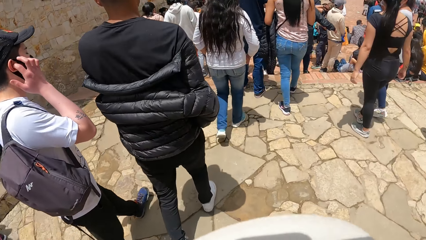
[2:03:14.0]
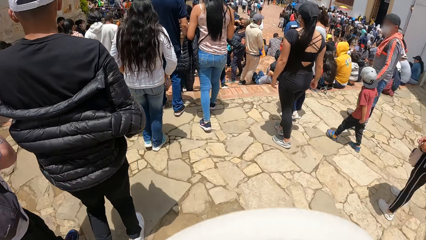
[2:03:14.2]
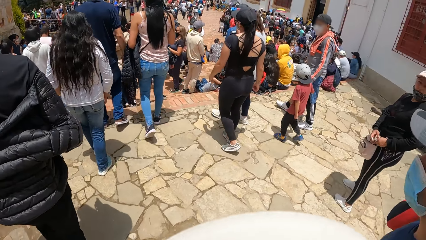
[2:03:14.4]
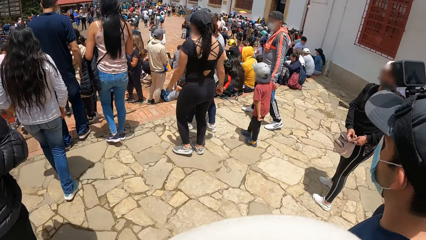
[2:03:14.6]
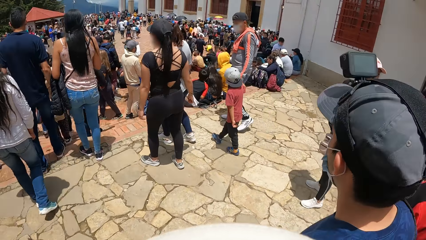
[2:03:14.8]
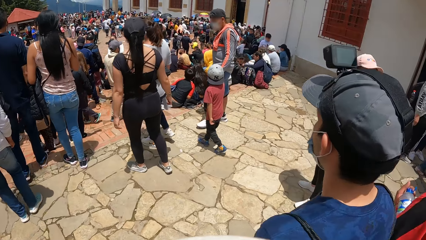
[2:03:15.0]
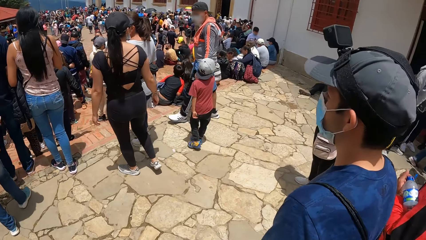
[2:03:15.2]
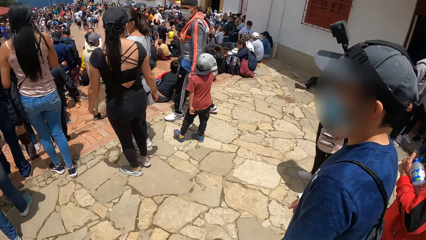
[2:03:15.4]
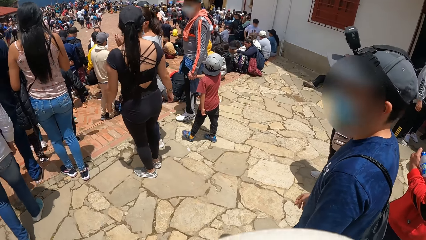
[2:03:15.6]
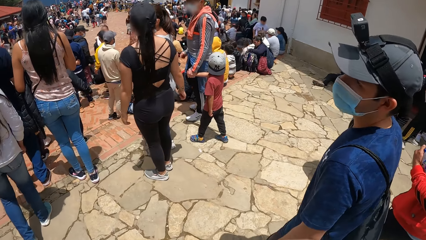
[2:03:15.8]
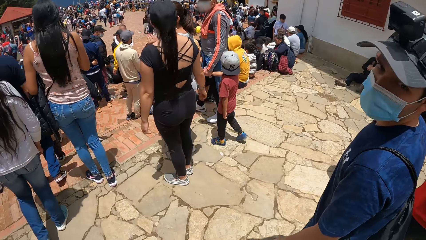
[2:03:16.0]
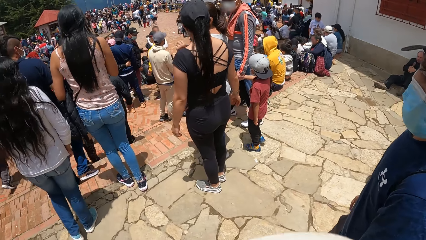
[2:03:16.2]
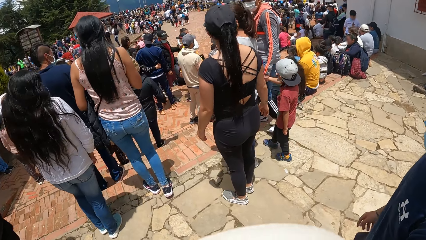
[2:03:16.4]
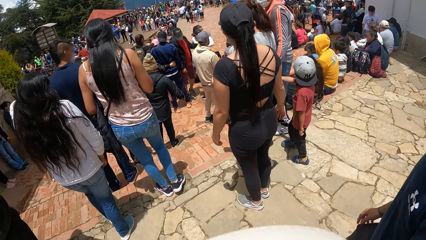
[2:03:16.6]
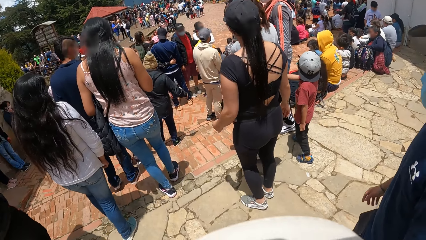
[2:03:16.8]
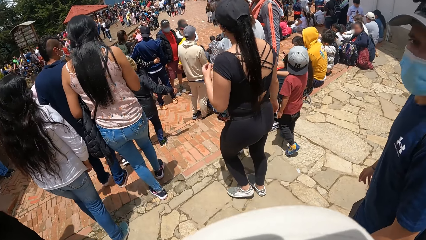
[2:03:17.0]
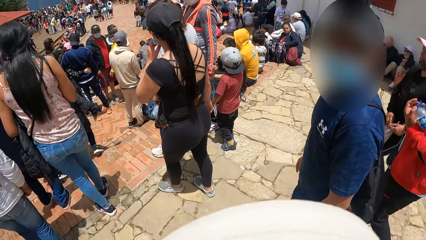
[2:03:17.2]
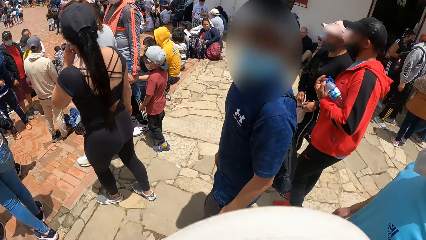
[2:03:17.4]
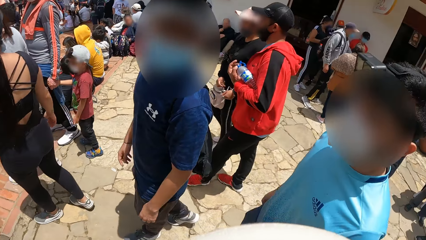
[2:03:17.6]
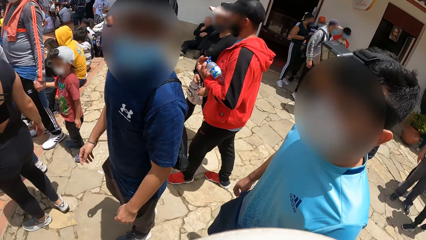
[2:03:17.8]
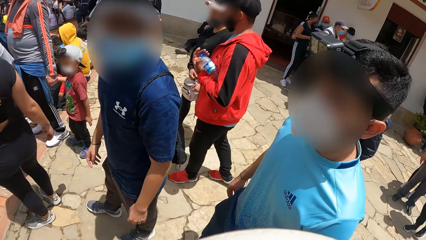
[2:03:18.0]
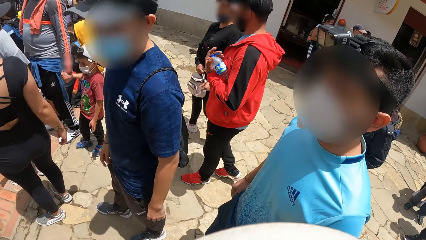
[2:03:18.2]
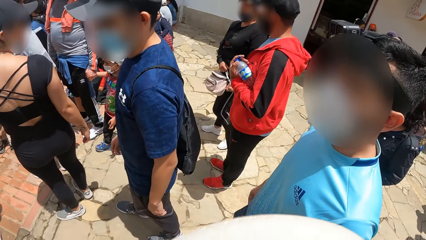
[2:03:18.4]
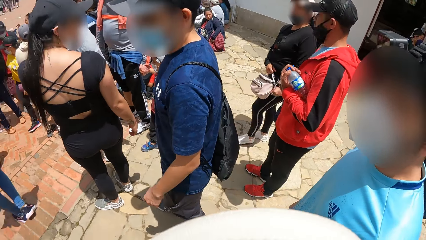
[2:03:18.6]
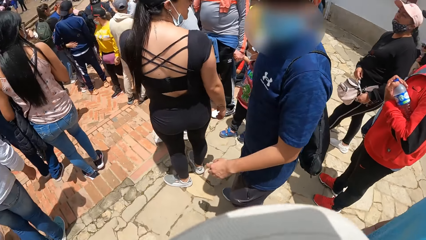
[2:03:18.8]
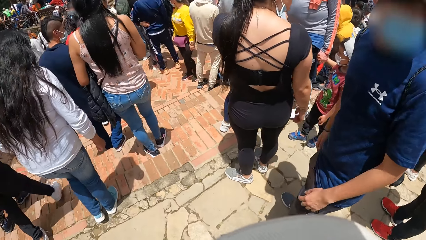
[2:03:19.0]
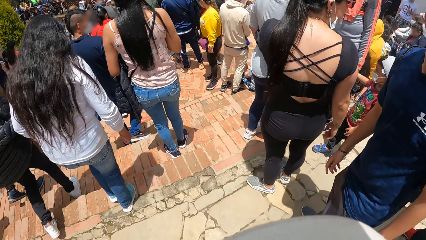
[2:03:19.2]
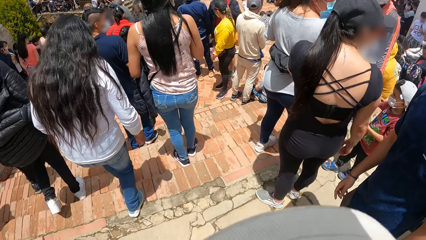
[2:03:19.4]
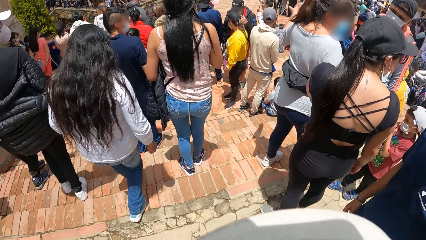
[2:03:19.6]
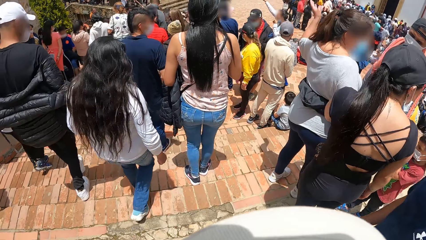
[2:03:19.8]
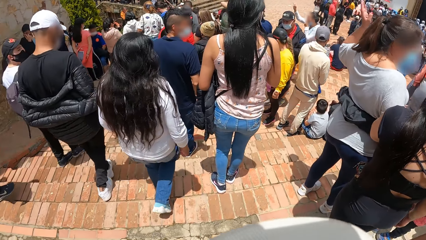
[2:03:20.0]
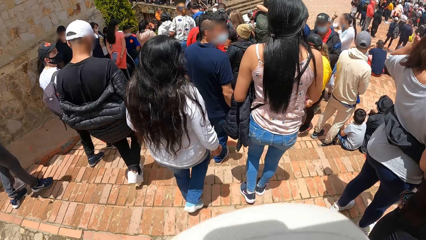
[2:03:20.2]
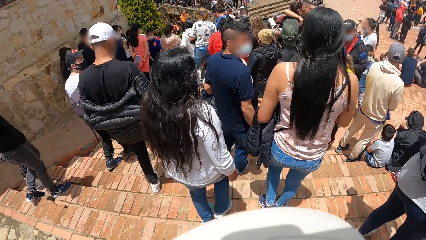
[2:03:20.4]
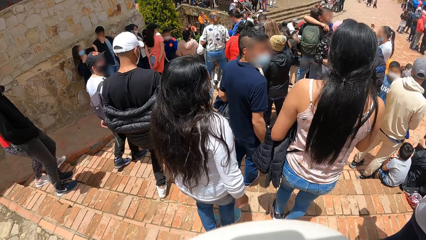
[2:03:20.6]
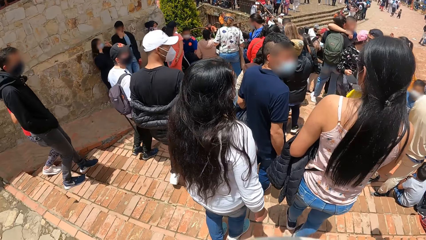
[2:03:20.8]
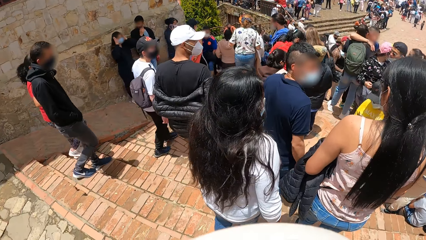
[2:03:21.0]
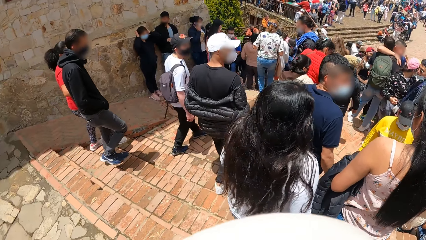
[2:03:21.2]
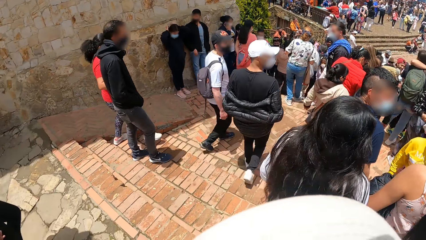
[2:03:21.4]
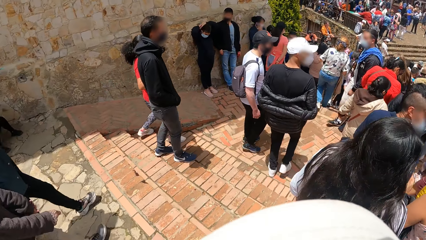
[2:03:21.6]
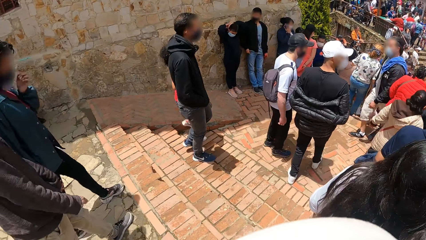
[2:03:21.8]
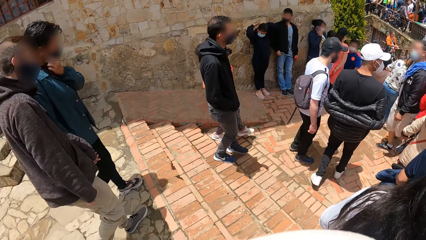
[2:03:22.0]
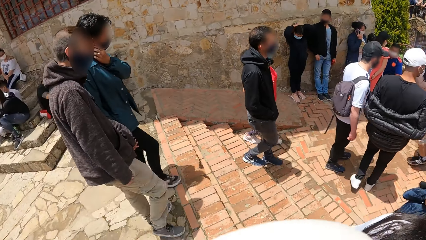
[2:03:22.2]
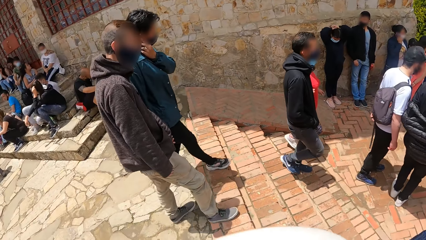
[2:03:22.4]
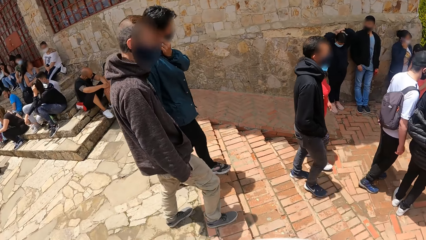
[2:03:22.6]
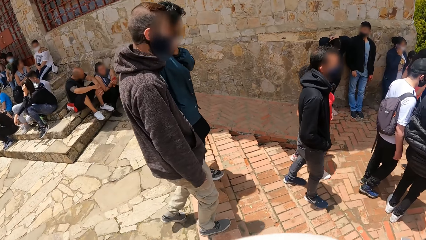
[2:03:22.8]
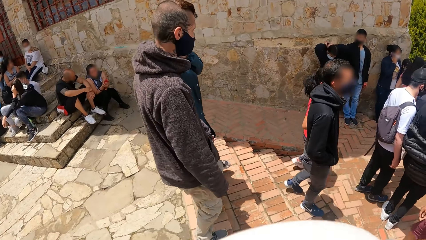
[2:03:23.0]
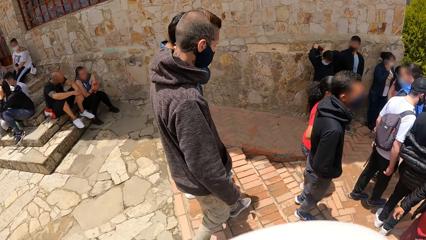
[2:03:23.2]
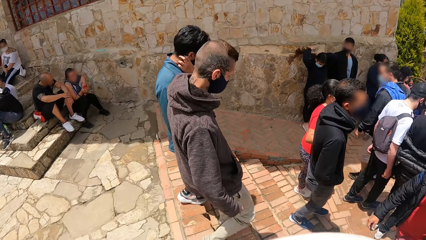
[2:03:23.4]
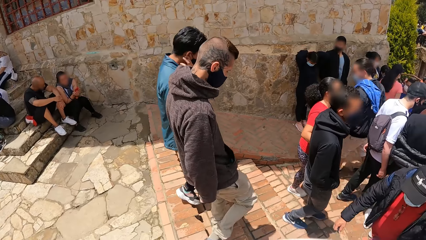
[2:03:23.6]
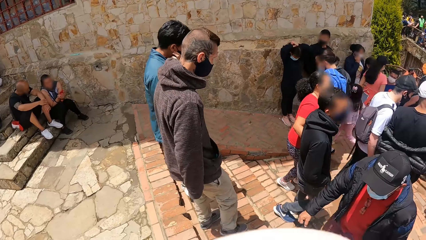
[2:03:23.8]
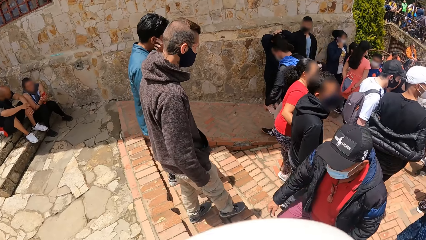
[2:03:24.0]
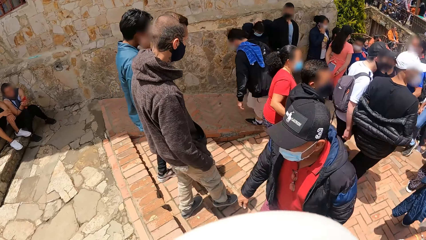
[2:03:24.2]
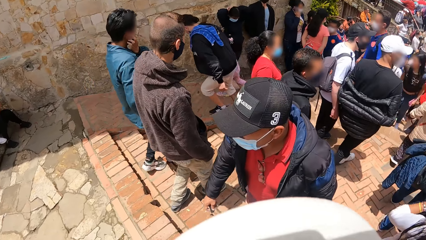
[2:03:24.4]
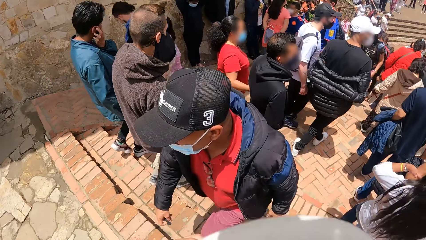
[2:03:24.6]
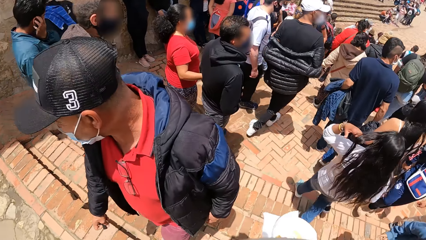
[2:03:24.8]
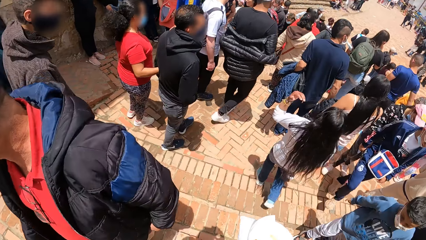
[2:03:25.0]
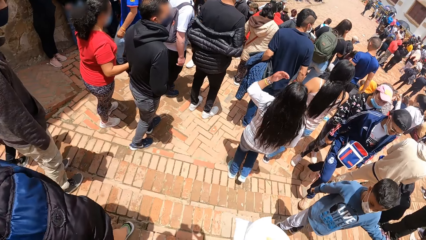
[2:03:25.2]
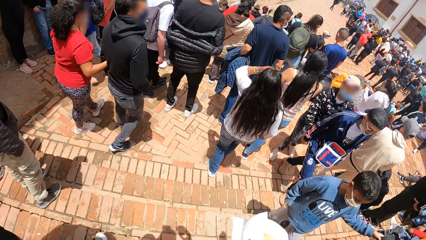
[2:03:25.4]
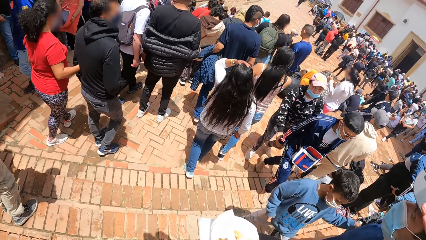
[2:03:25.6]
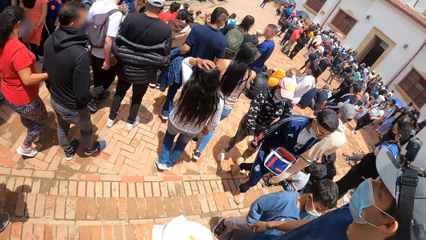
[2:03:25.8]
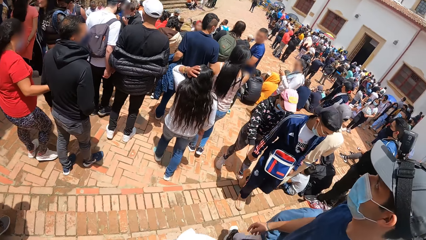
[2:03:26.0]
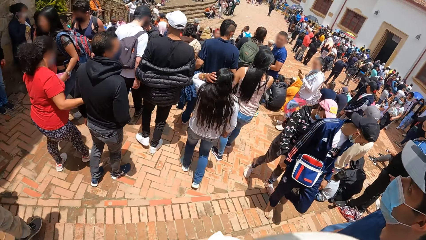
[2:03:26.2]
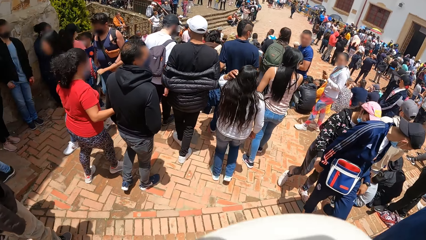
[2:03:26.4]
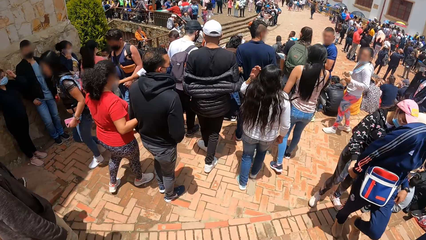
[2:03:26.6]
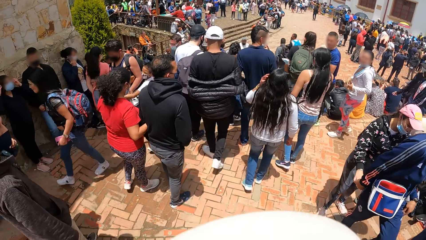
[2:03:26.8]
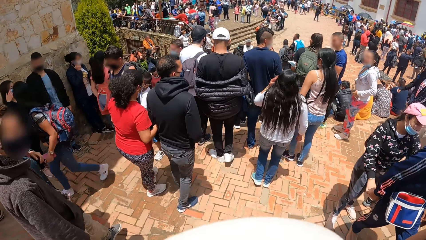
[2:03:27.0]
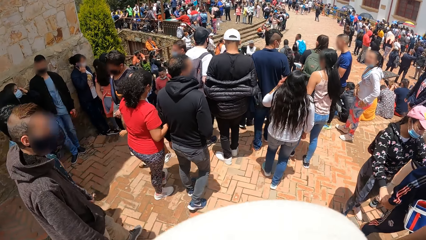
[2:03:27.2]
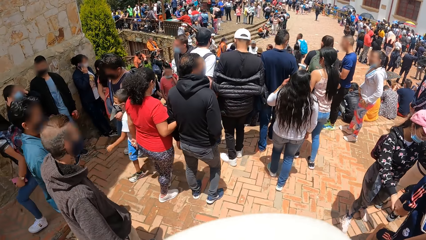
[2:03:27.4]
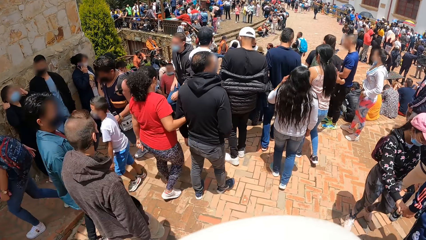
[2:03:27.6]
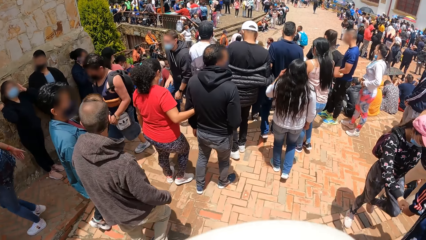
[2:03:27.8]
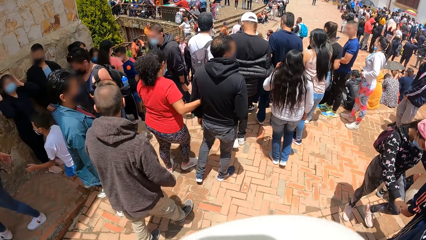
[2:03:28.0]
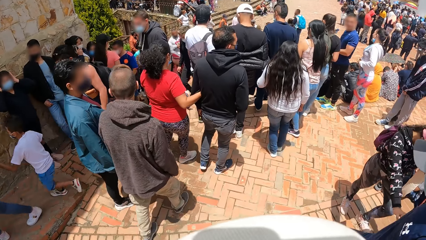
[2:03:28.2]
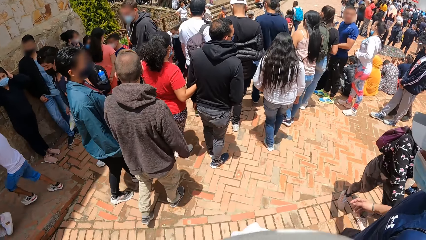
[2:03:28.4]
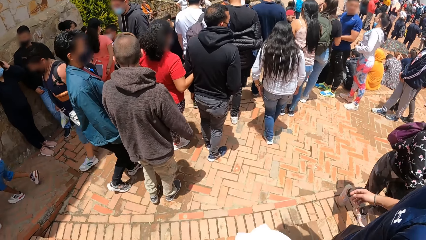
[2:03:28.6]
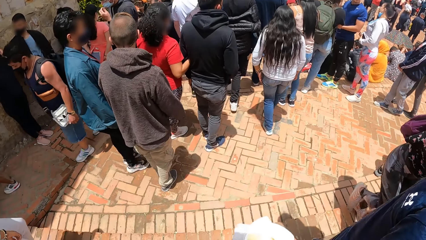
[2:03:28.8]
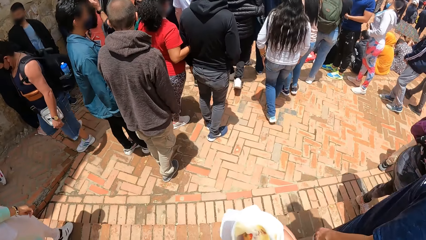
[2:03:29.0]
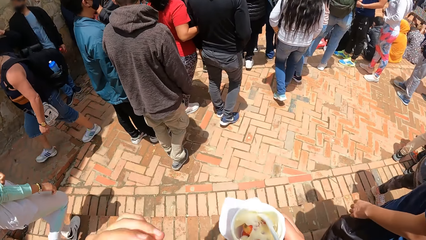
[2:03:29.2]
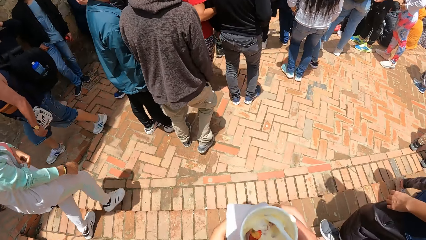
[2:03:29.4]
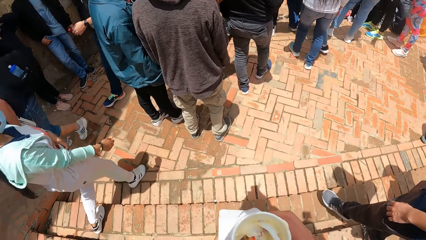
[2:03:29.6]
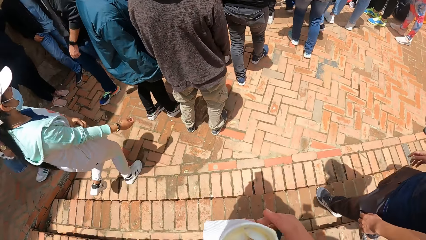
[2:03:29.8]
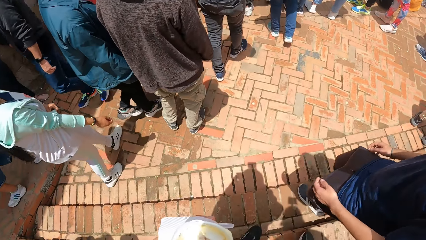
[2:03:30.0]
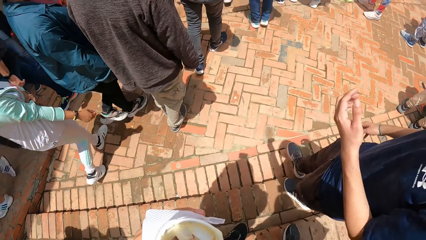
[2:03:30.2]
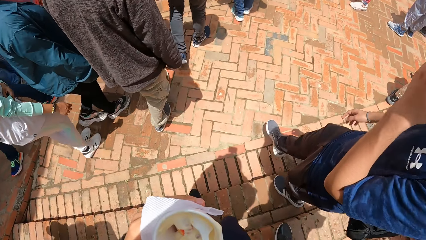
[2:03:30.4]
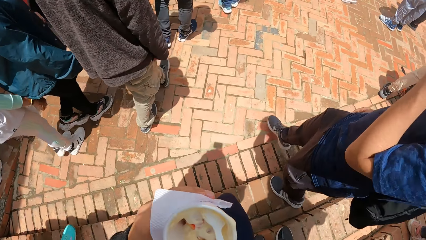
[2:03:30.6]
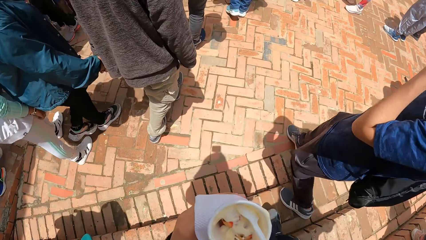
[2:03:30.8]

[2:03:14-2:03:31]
The man interacts with the camera wearer. The camera wearer walks down the stairs.
